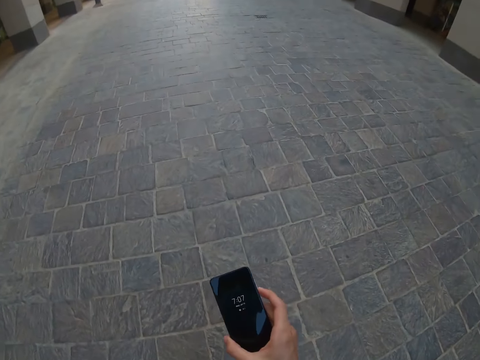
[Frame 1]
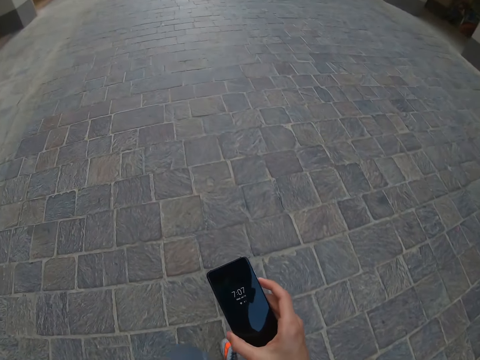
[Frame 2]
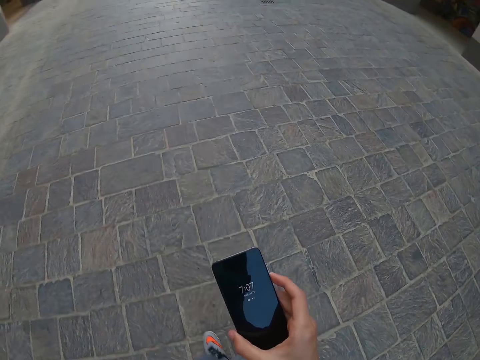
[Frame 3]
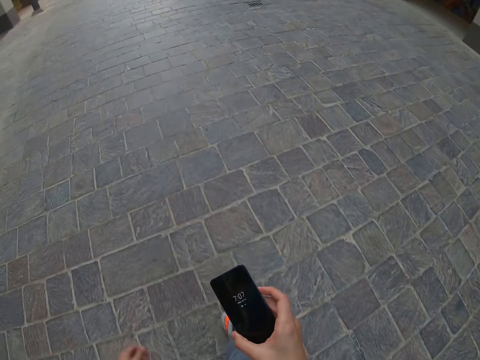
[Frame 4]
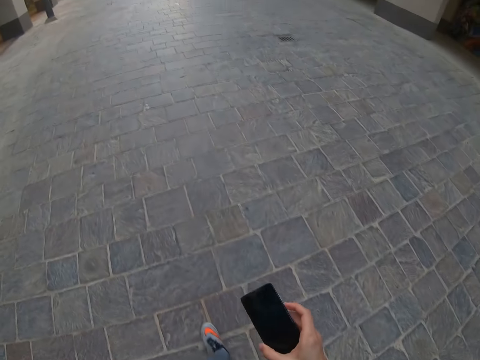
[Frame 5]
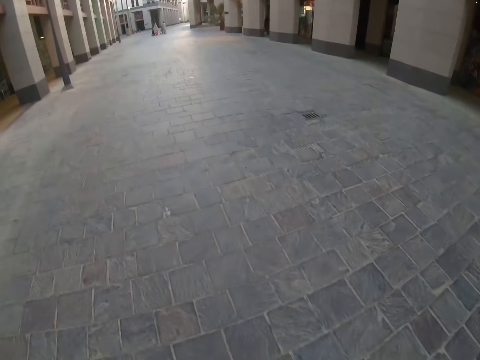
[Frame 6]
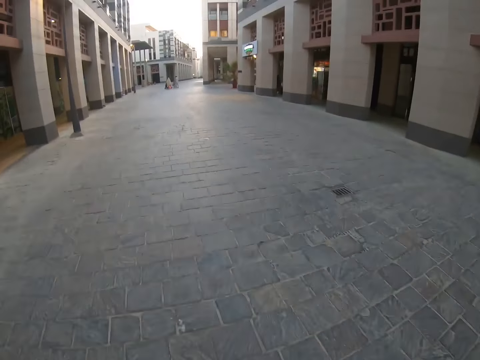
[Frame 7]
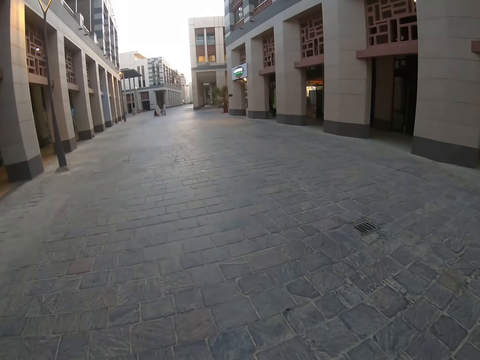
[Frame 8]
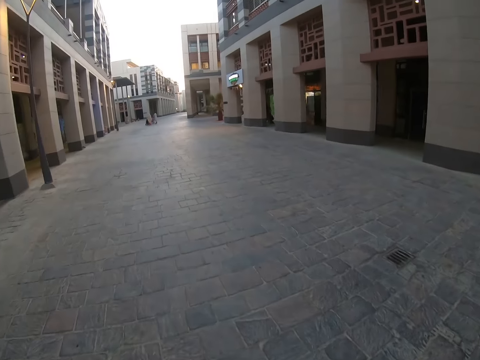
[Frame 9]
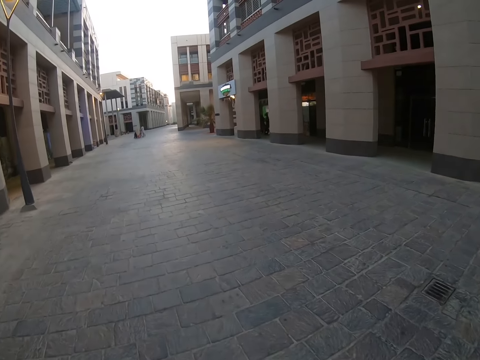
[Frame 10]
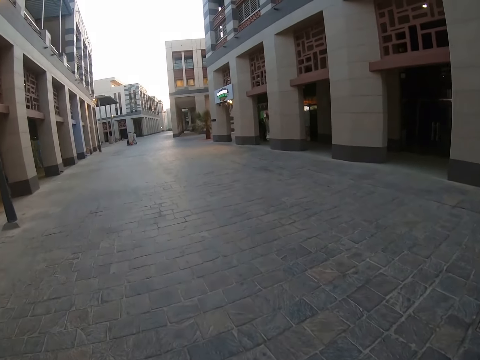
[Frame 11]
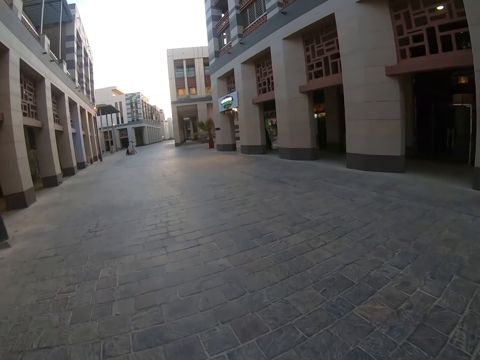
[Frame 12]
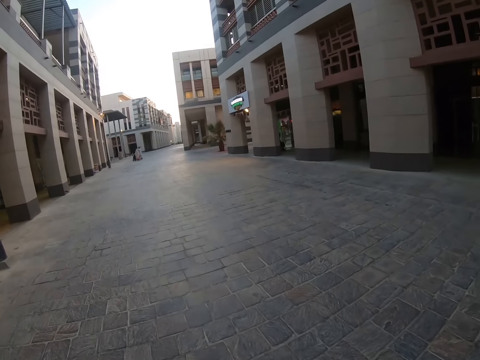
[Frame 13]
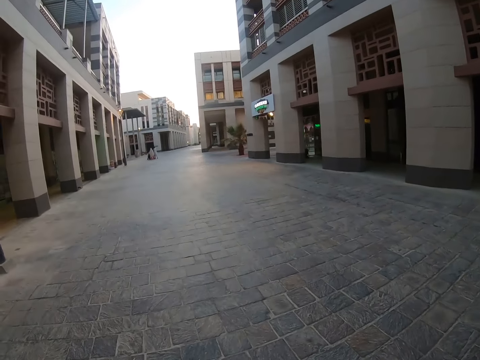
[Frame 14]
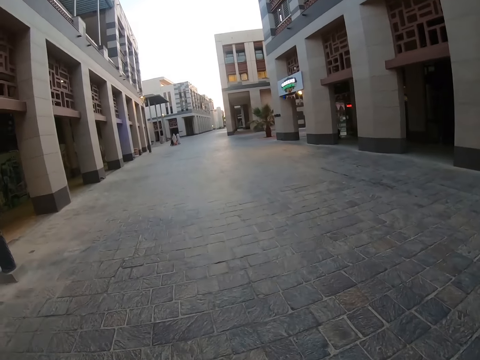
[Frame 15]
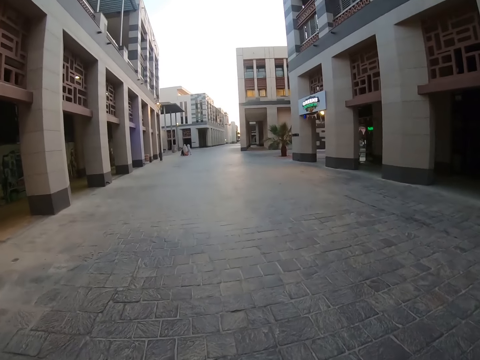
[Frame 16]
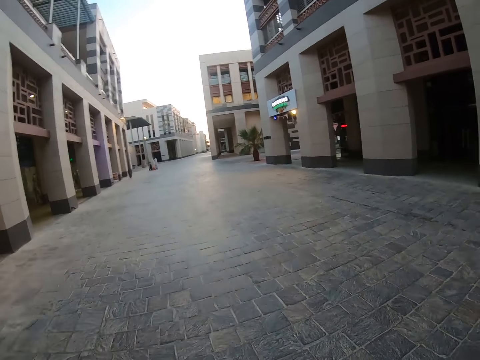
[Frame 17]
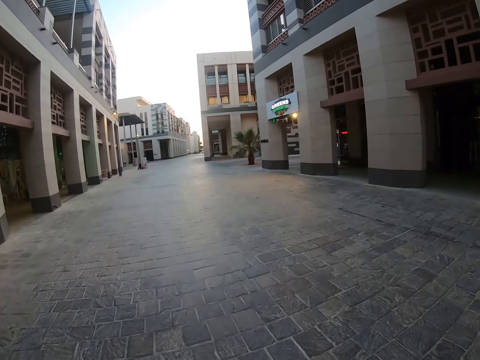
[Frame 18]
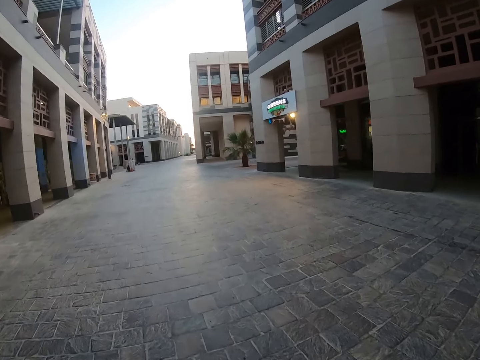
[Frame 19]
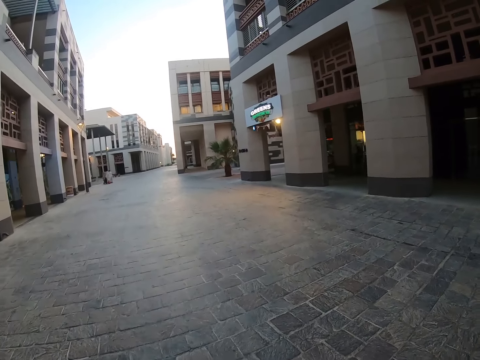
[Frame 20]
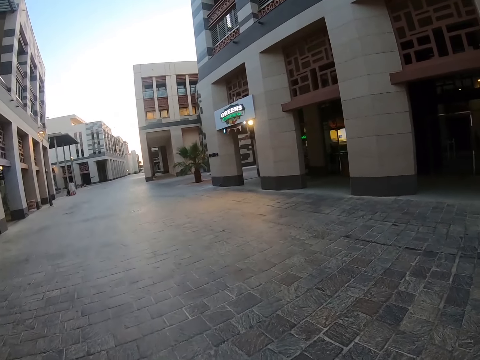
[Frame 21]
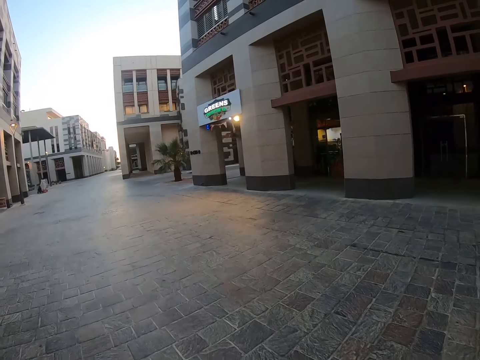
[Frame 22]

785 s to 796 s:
The camera wearer uses the phone on his way. He pockets the phone on his way on the compound.

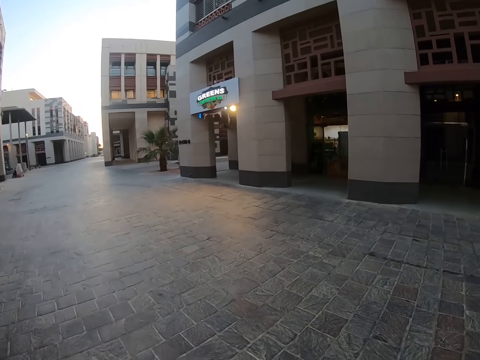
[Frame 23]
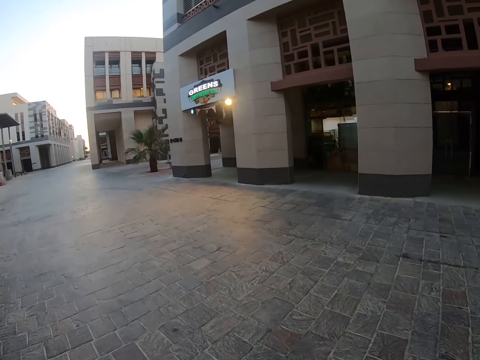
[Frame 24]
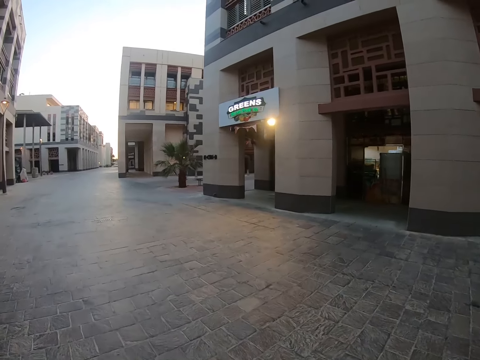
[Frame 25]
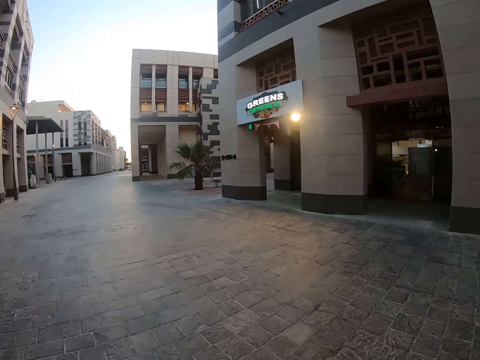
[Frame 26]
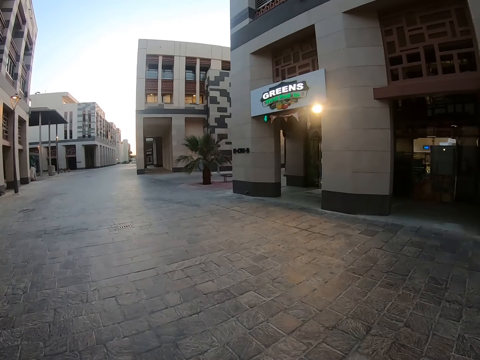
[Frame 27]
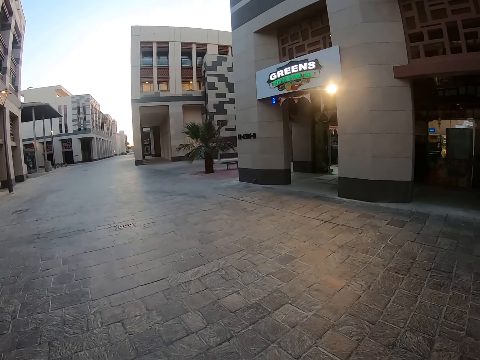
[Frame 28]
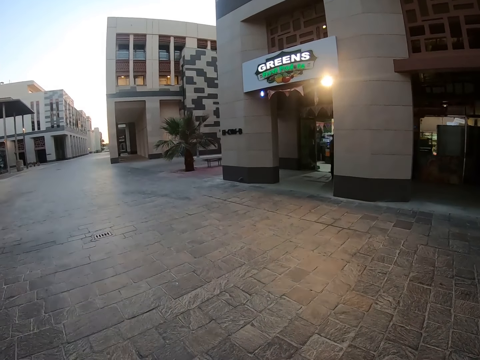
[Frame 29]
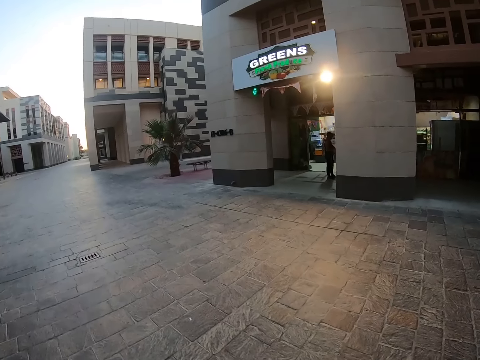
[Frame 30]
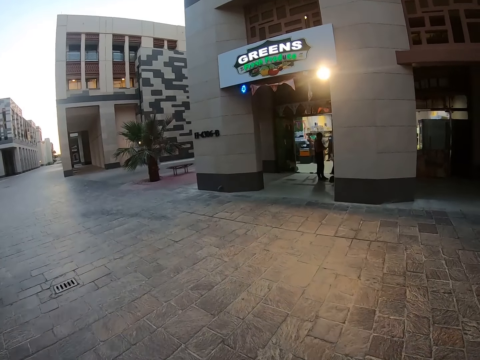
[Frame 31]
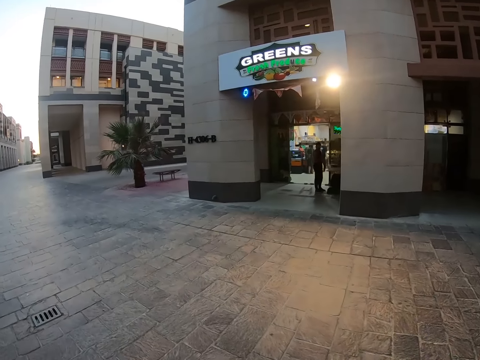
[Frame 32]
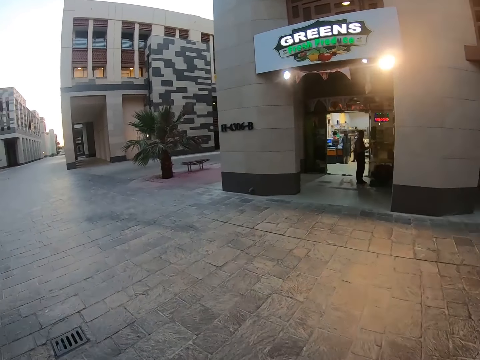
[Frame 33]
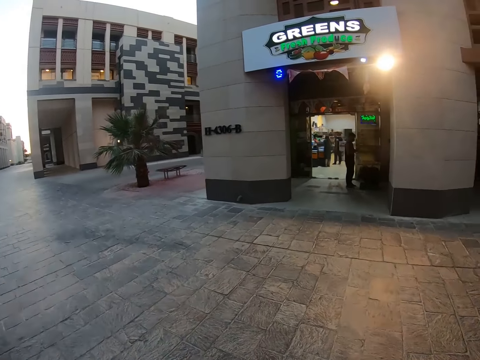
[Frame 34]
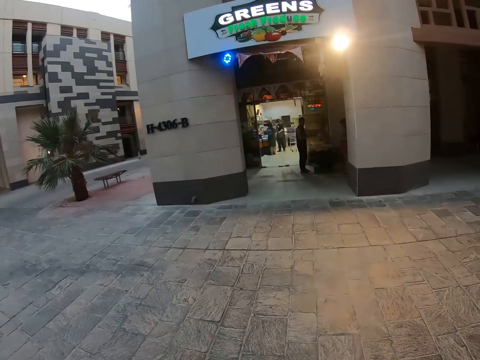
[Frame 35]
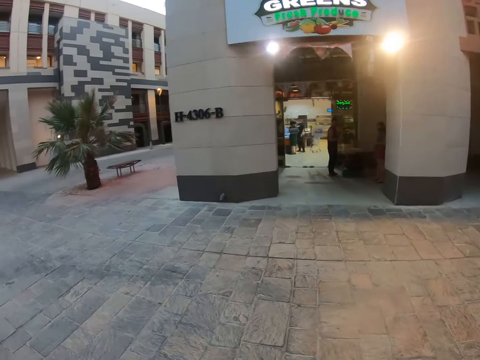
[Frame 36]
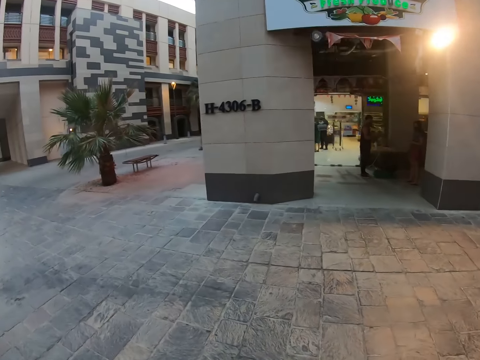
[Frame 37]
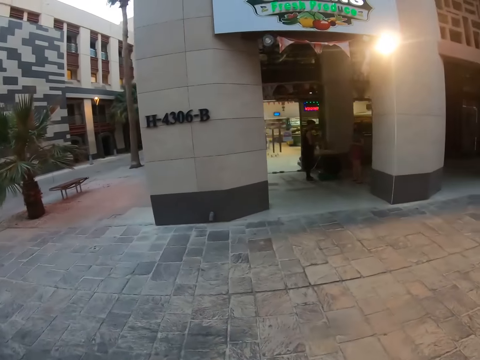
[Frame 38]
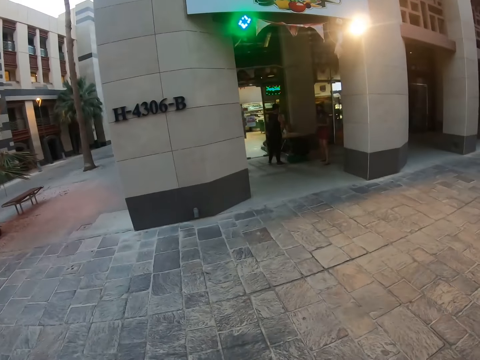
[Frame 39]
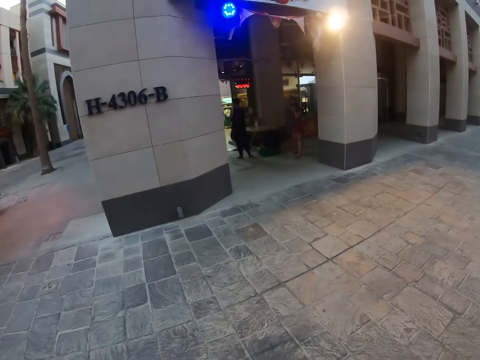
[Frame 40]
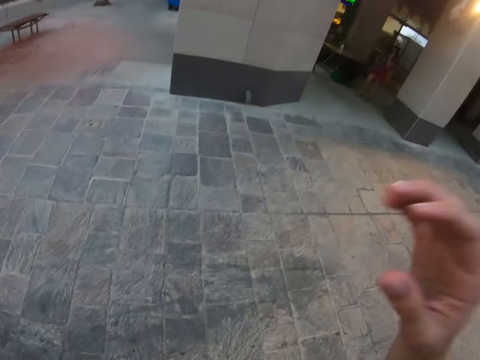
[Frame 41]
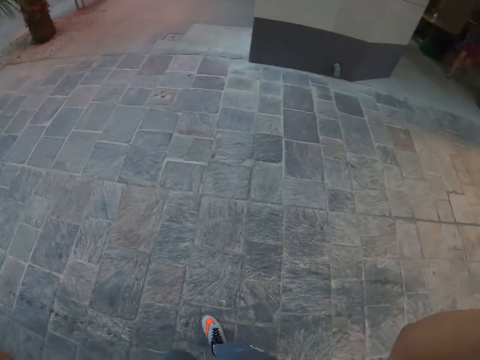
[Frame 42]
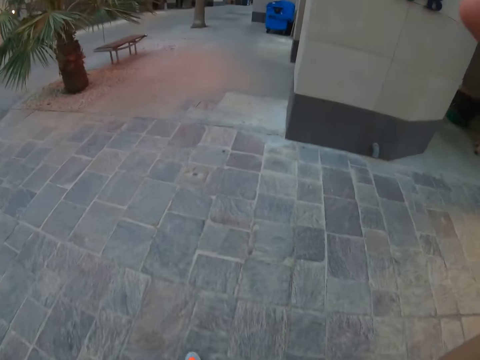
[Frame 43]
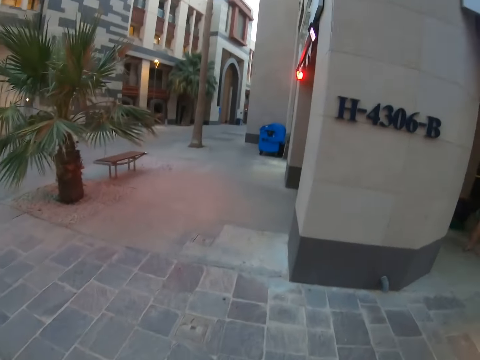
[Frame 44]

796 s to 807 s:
The camera wearer operates the camera on his head.
